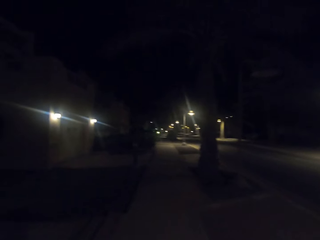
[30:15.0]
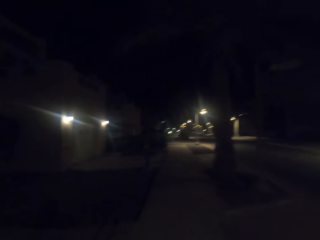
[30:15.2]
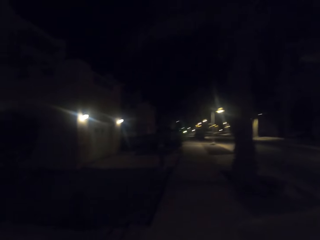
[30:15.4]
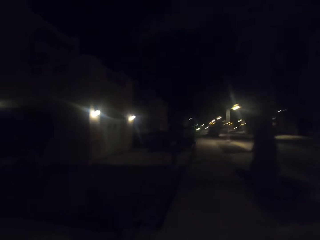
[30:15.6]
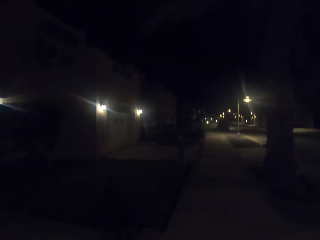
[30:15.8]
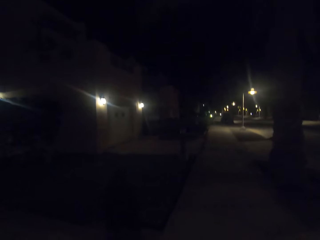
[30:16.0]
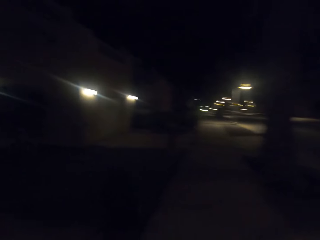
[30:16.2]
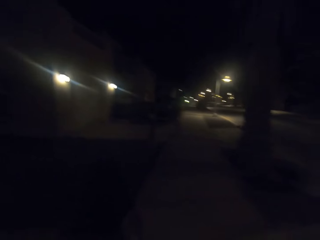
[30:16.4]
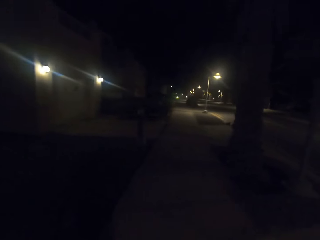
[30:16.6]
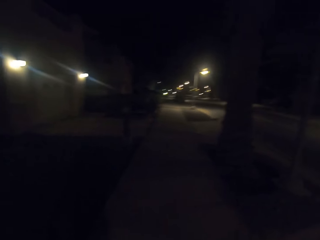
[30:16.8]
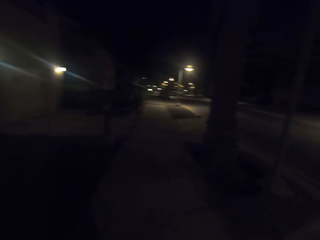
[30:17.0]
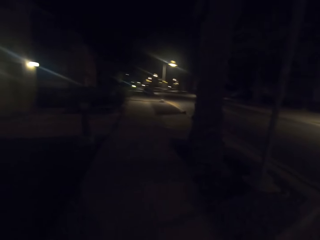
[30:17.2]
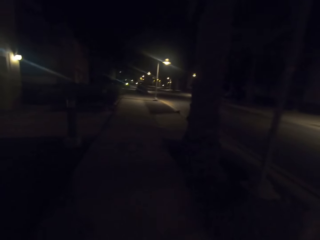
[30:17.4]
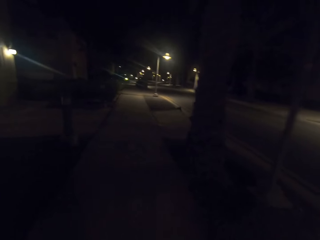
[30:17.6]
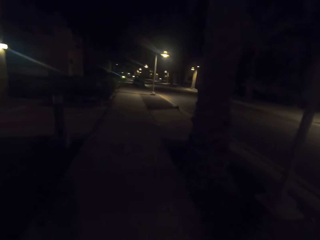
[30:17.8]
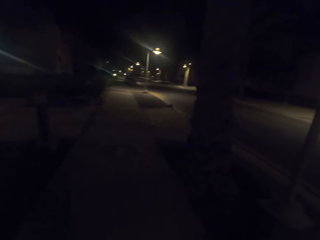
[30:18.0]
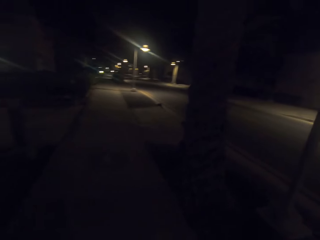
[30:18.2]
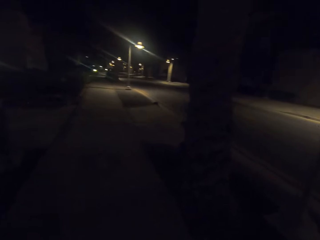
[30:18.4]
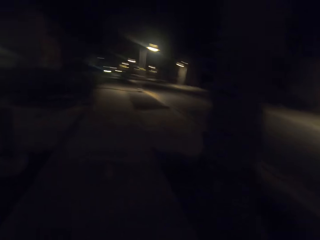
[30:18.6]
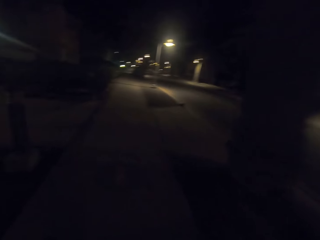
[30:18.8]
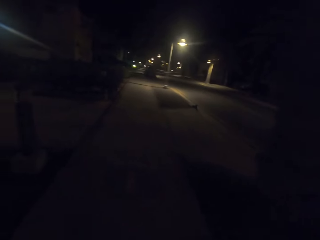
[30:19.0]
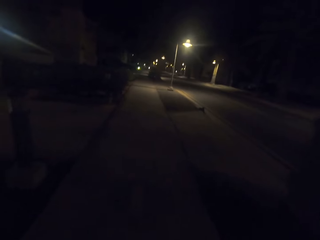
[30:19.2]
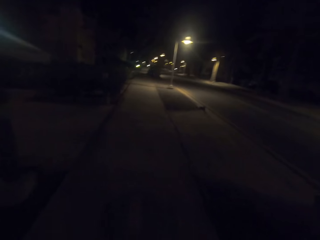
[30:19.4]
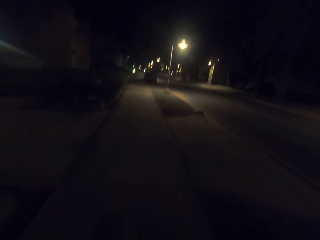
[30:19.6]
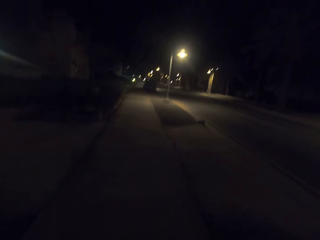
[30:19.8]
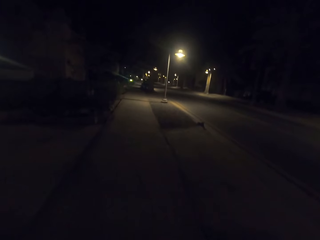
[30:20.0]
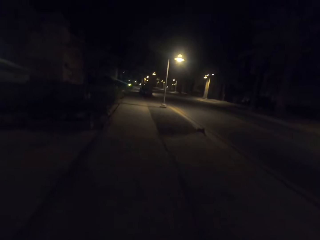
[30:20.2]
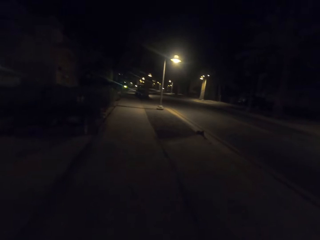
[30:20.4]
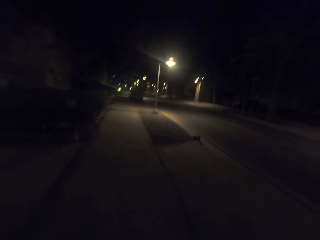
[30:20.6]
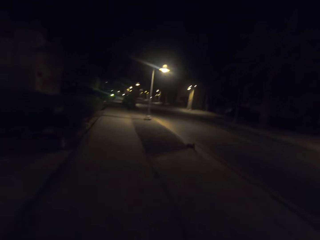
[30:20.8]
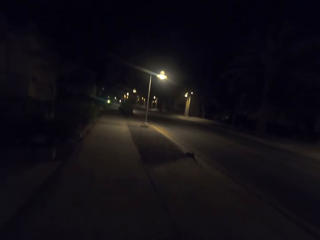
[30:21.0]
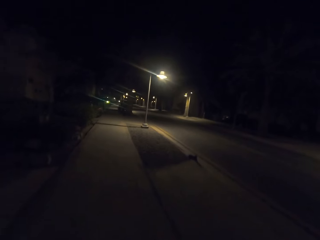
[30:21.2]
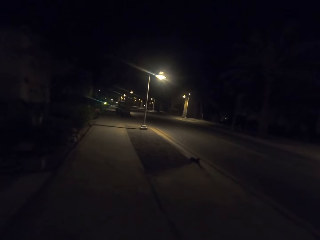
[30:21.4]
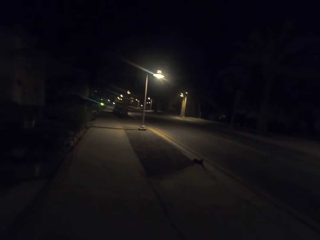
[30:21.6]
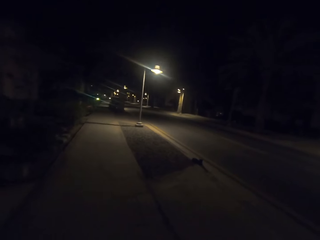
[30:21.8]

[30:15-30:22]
The camera wearer walks on the road.

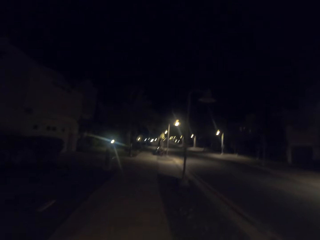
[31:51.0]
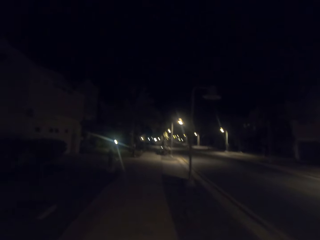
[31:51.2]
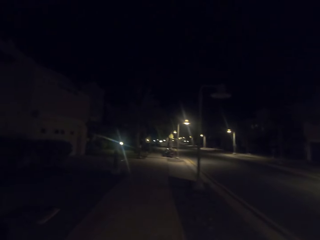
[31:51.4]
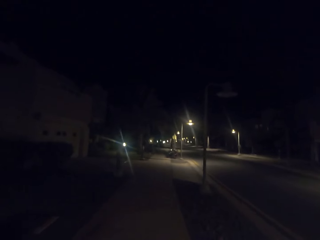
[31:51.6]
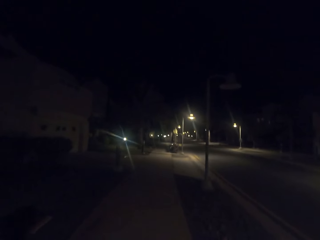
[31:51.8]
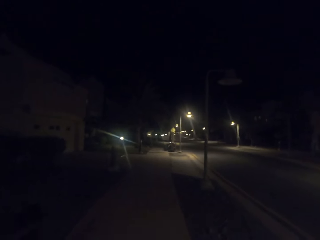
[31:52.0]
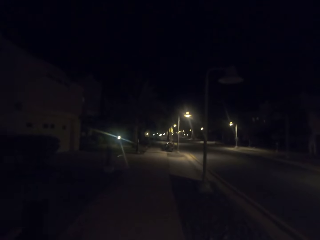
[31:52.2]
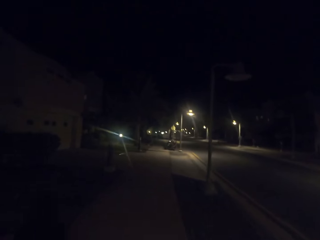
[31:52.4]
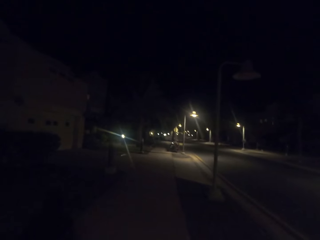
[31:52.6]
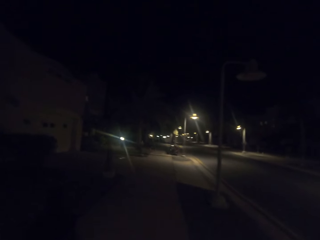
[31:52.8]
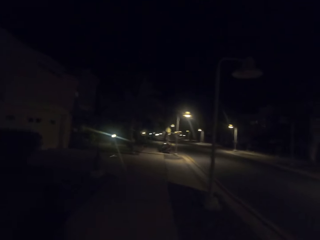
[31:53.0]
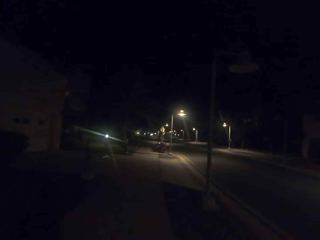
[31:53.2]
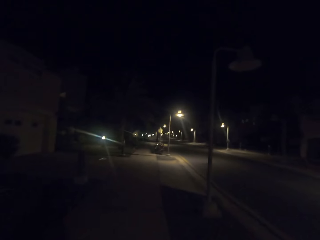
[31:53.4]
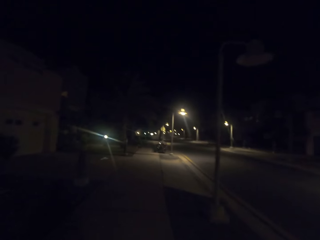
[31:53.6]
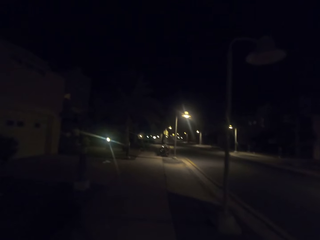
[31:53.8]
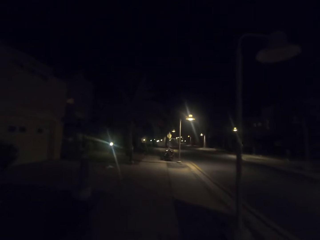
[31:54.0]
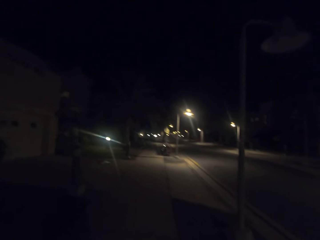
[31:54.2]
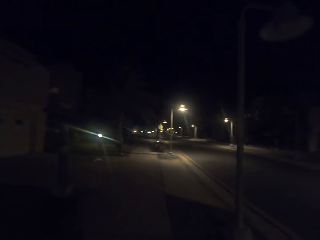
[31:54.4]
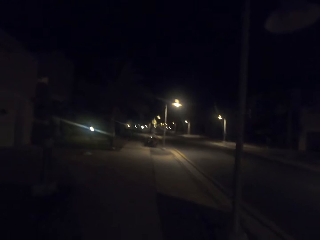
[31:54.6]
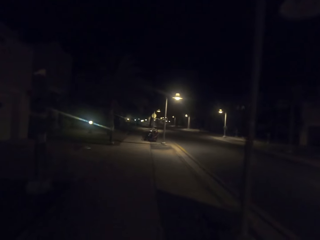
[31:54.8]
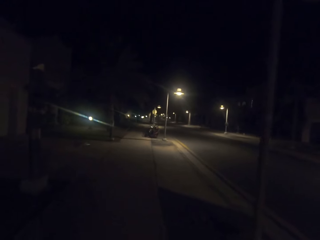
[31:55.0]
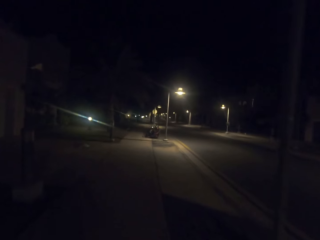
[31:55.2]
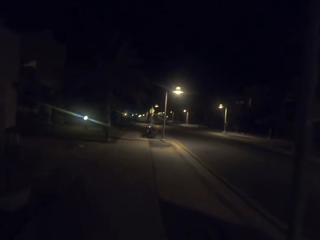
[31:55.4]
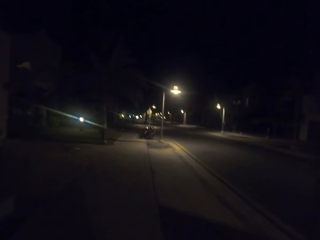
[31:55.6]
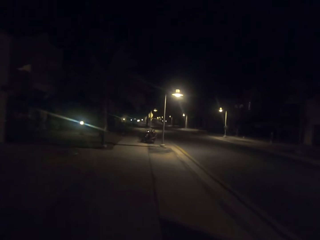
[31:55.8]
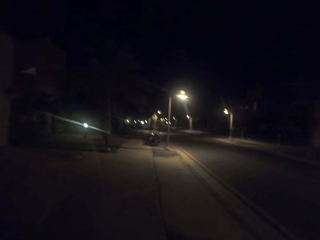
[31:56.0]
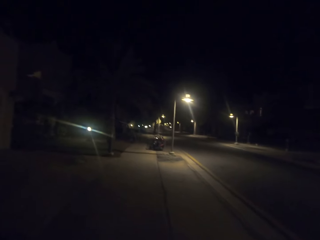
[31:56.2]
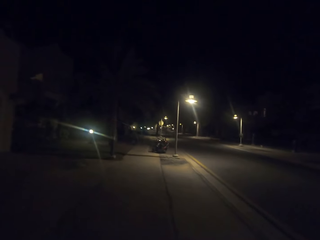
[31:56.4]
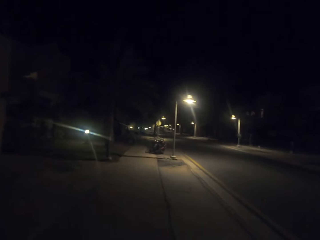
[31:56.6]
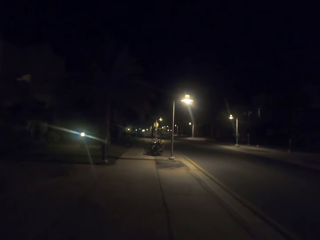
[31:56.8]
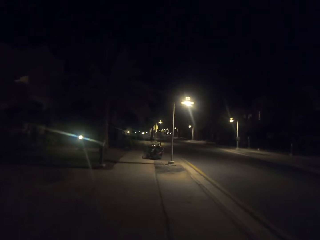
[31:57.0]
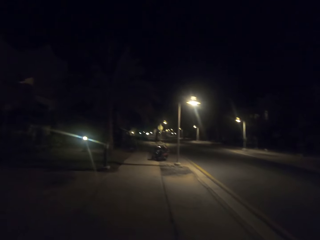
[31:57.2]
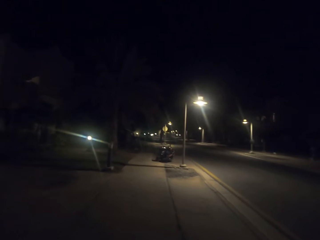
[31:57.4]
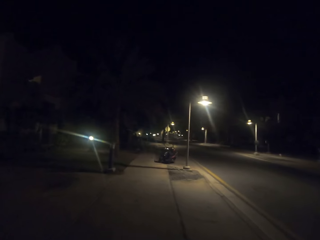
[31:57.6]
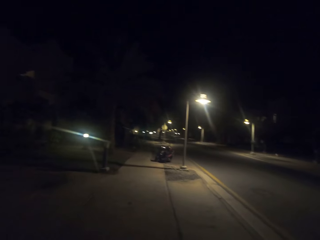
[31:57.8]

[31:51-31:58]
The camera wearer walks on the road.

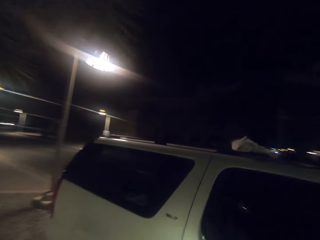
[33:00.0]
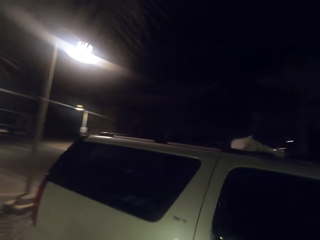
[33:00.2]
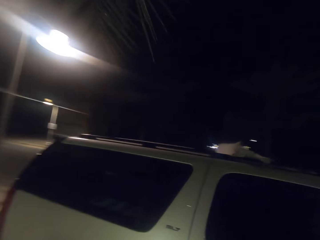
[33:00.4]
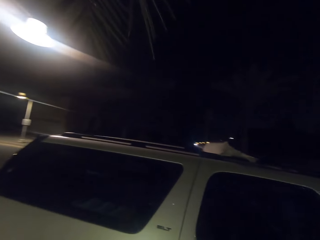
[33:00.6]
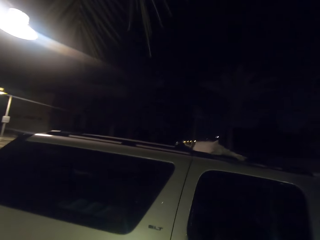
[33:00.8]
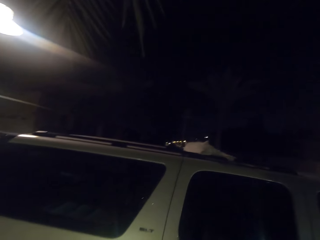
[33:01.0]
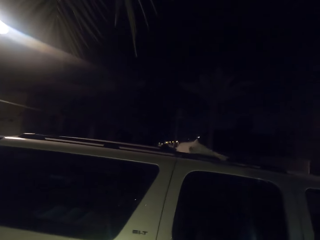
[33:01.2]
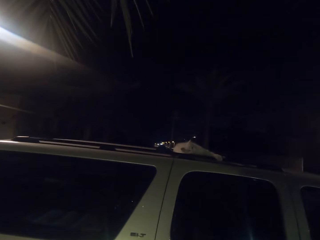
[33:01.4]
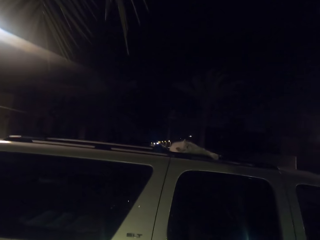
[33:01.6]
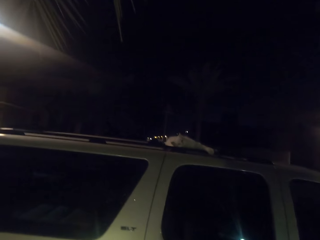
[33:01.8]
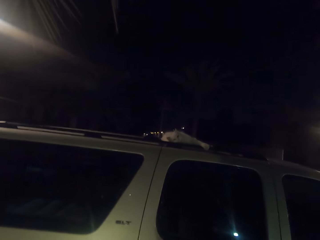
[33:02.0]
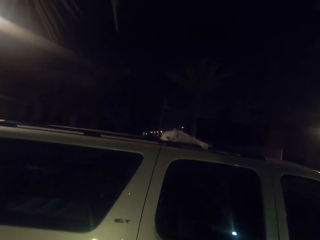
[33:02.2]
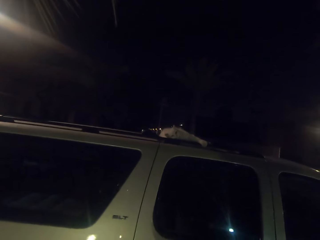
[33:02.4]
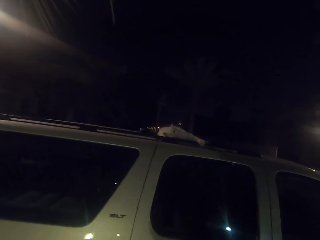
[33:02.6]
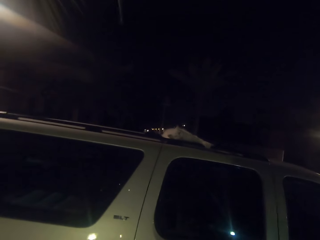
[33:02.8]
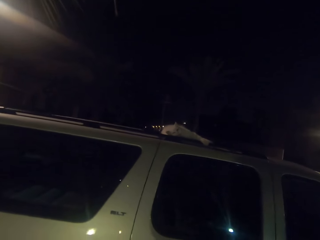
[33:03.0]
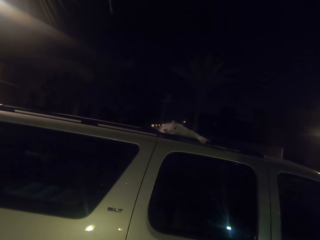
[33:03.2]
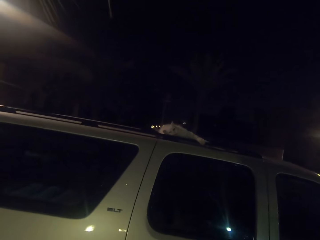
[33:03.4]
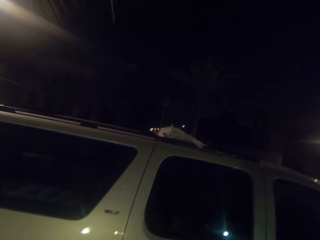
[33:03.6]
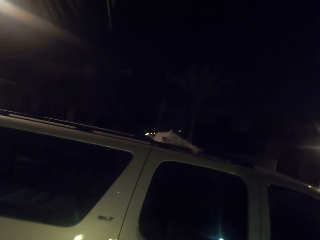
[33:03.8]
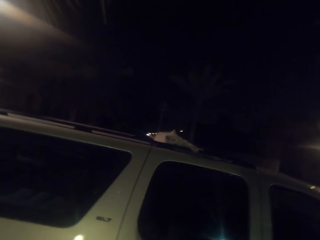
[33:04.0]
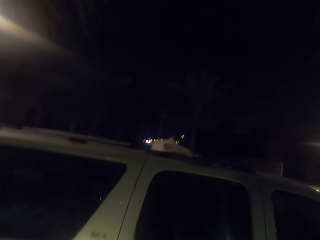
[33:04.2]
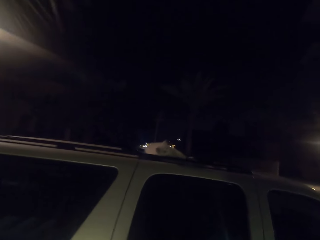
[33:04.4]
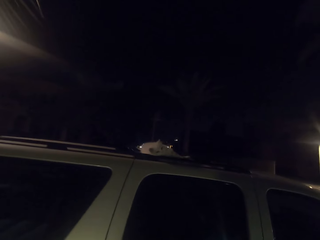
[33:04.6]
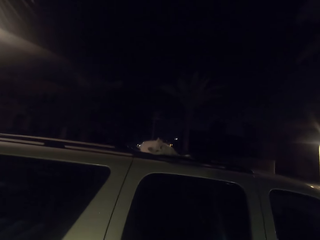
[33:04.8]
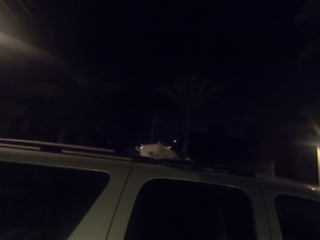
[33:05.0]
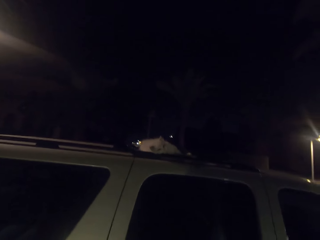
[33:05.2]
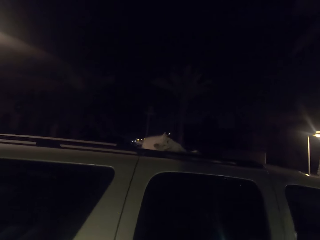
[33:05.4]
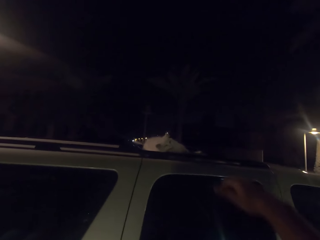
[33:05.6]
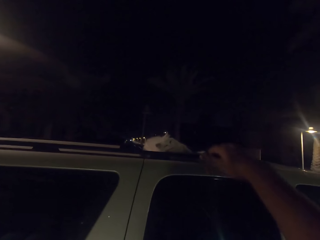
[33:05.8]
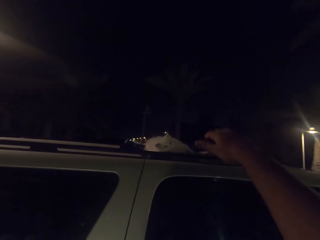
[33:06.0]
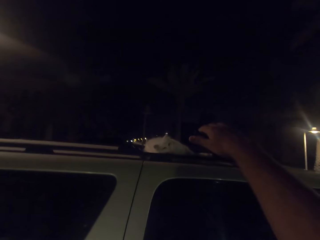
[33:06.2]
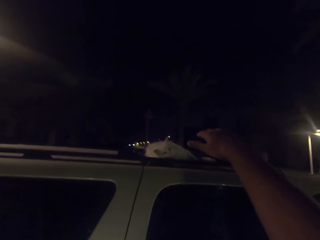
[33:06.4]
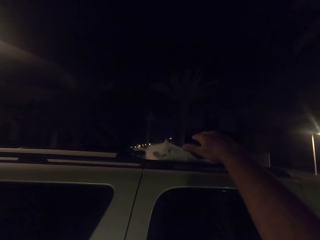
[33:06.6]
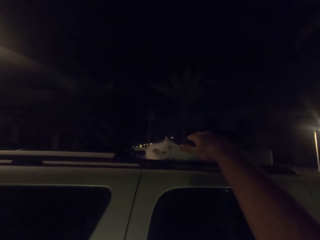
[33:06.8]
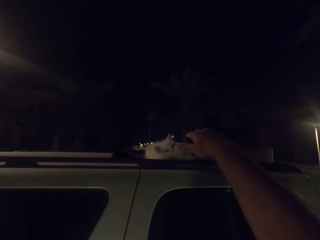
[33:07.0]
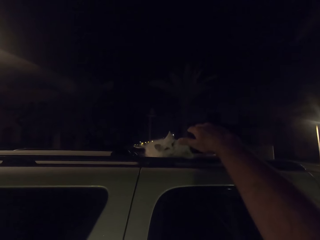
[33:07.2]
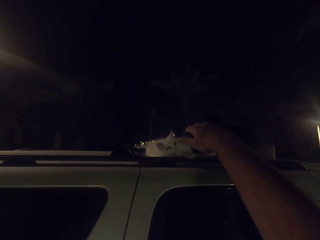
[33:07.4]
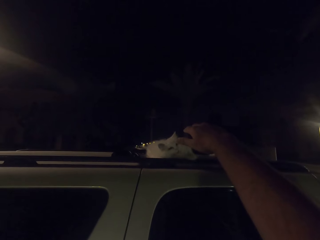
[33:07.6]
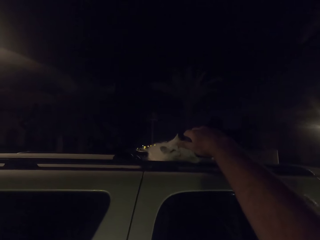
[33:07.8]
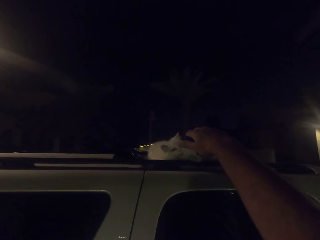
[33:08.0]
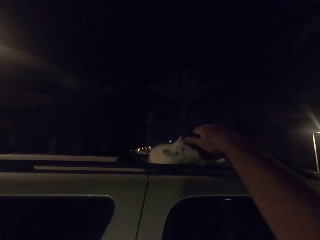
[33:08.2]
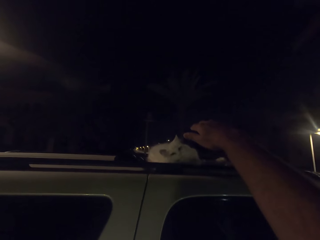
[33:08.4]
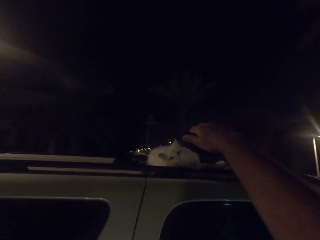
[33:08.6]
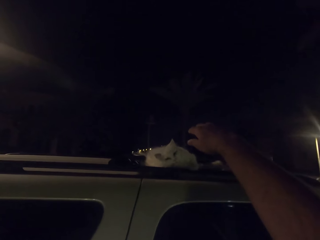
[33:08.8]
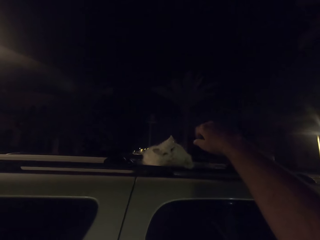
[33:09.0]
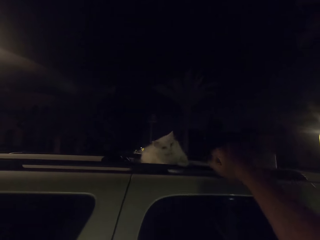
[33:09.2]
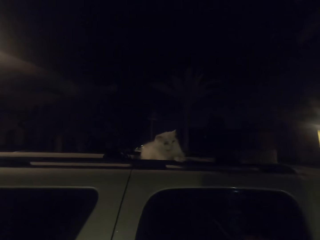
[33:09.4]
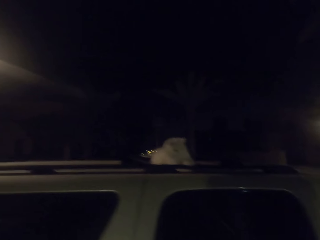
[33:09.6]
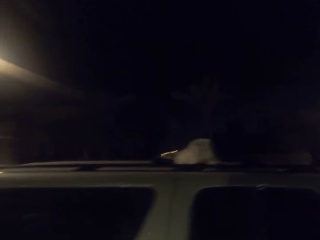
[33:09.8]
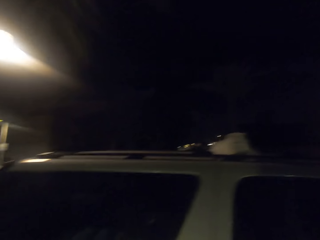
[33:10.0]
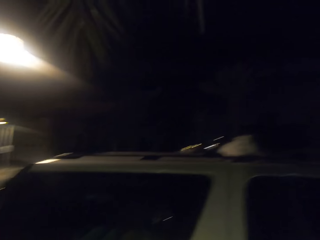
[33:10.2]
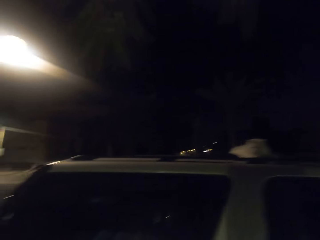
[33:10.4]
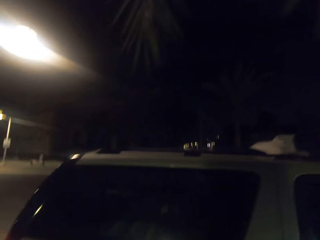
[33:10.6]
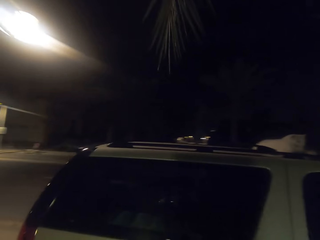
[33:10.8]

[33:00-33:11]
The camera wearer looks at the cat on the car. He stands beside the car. He stretches the hand towards the cat on top of the car. He lifts his hand.
